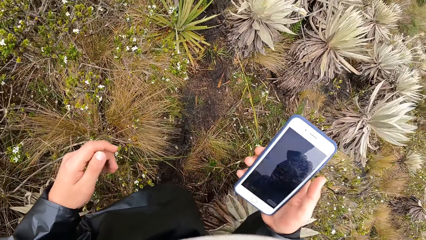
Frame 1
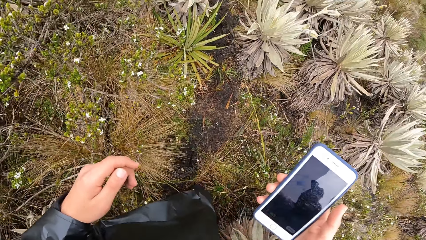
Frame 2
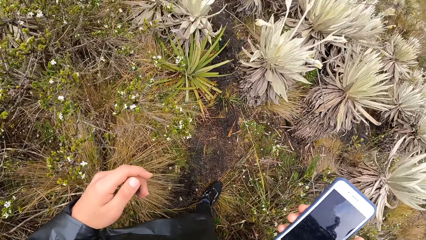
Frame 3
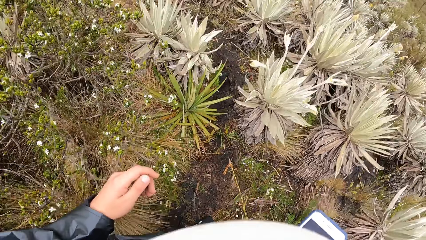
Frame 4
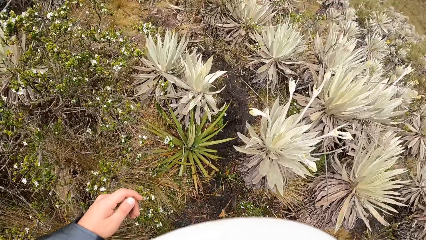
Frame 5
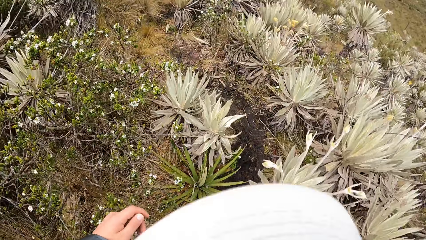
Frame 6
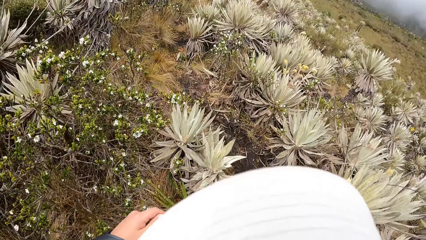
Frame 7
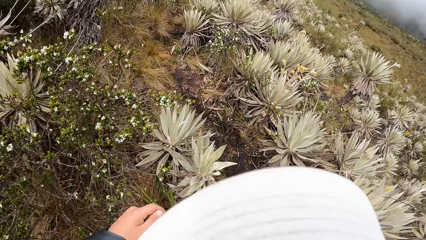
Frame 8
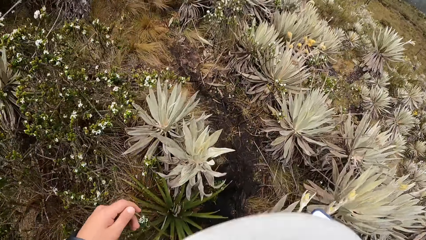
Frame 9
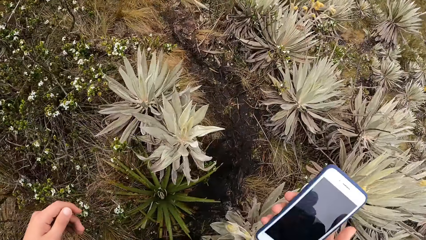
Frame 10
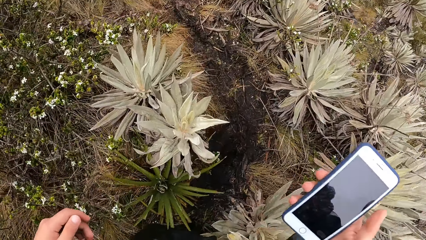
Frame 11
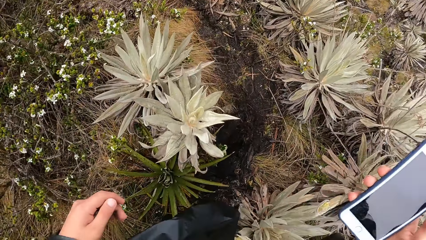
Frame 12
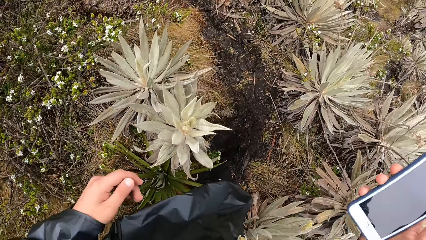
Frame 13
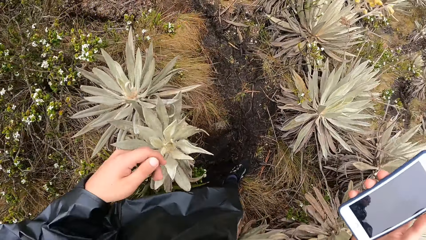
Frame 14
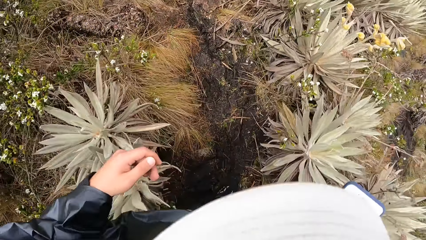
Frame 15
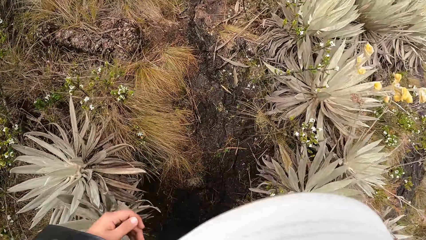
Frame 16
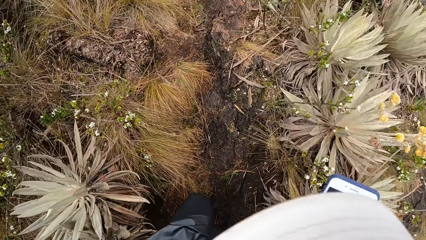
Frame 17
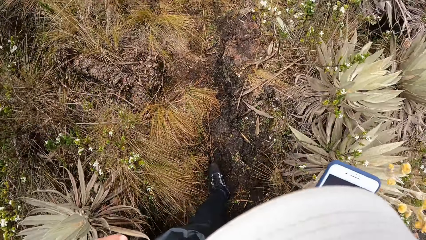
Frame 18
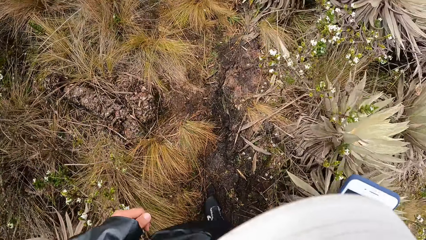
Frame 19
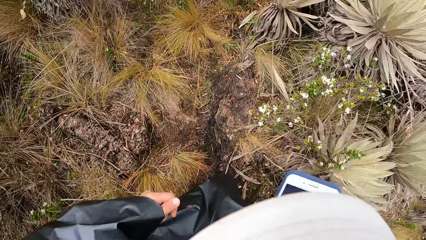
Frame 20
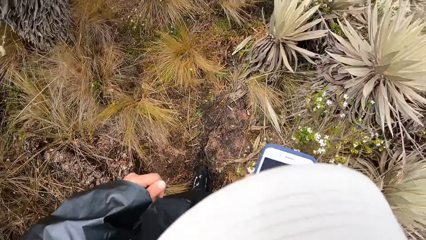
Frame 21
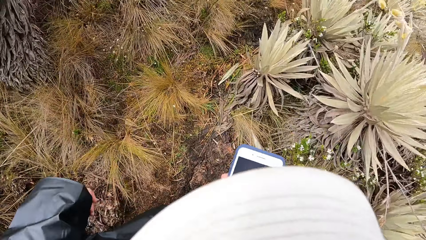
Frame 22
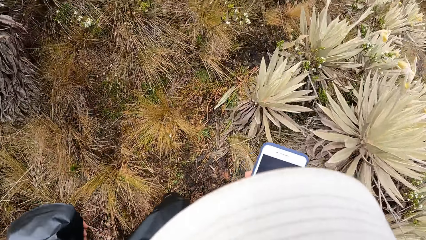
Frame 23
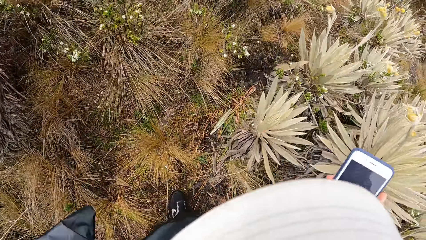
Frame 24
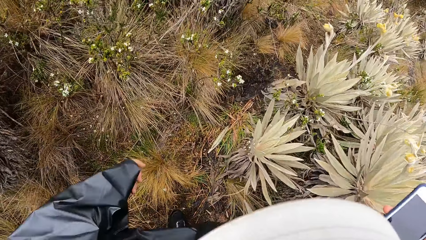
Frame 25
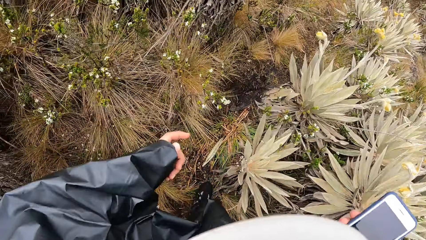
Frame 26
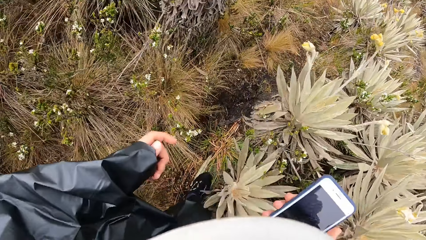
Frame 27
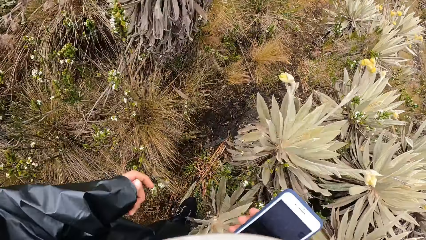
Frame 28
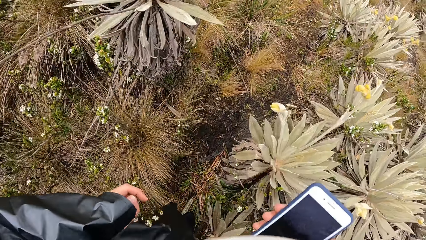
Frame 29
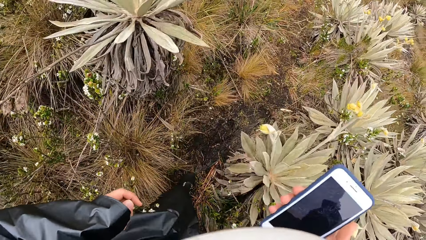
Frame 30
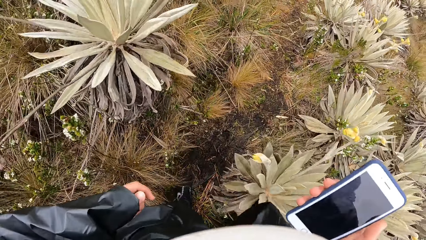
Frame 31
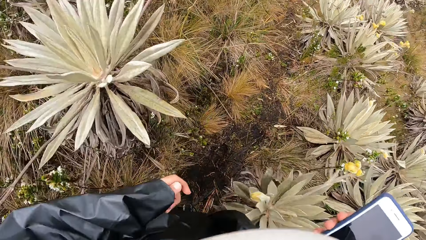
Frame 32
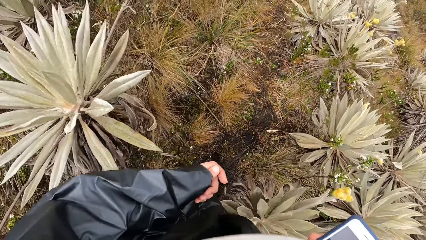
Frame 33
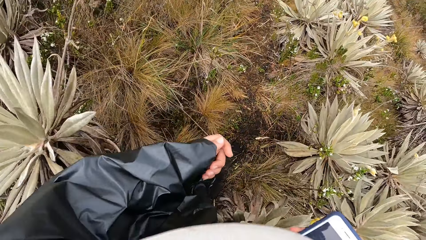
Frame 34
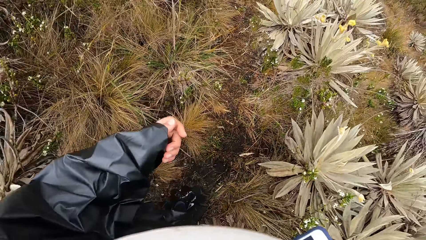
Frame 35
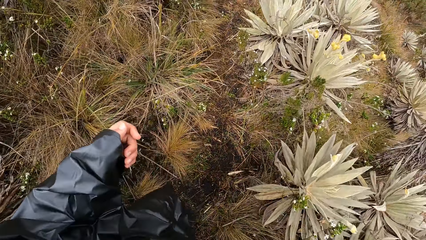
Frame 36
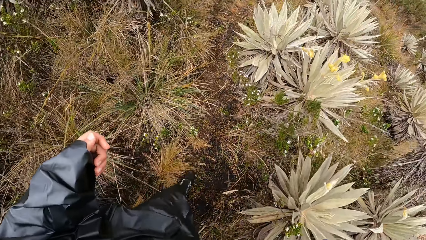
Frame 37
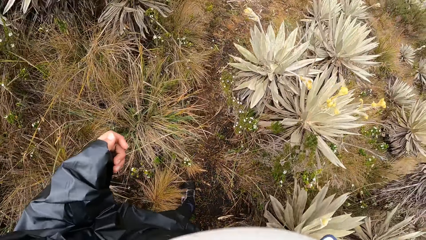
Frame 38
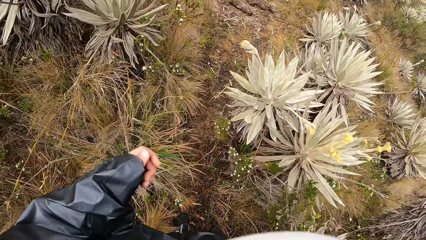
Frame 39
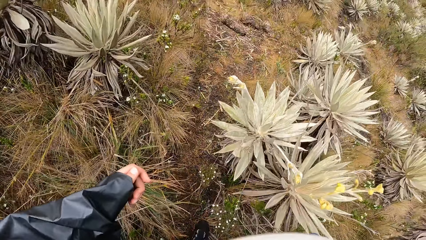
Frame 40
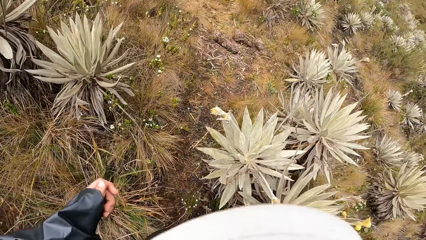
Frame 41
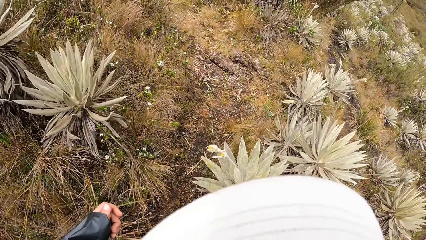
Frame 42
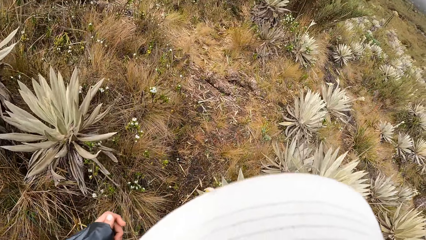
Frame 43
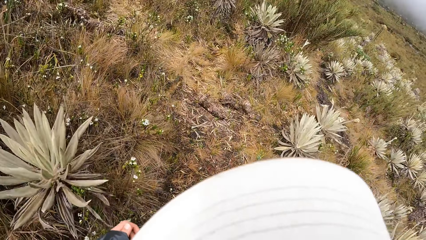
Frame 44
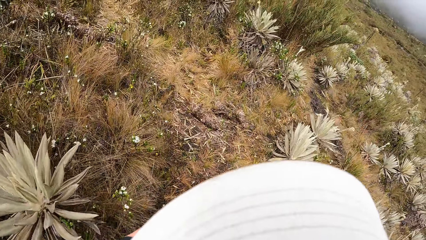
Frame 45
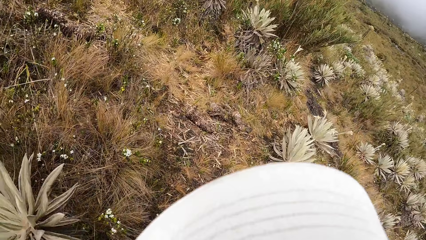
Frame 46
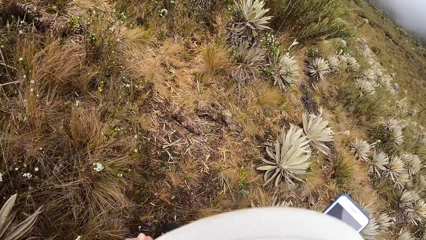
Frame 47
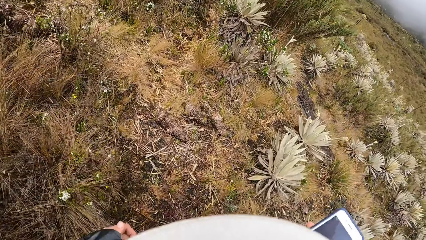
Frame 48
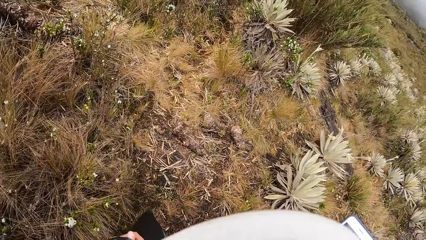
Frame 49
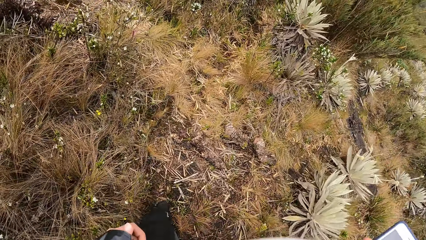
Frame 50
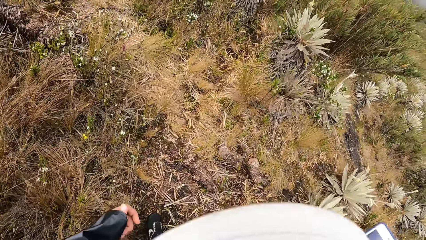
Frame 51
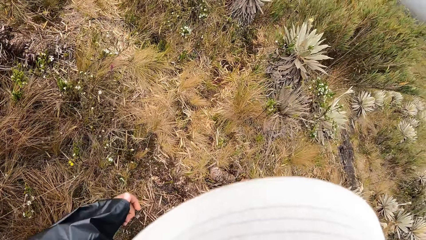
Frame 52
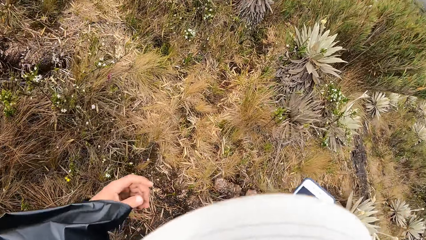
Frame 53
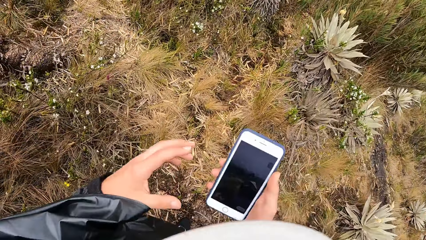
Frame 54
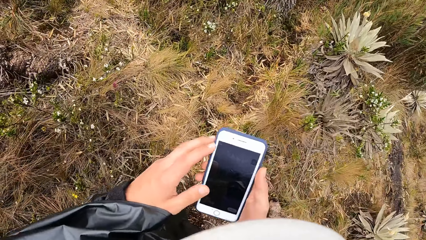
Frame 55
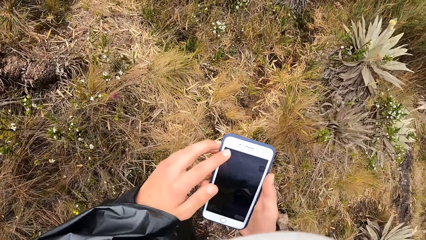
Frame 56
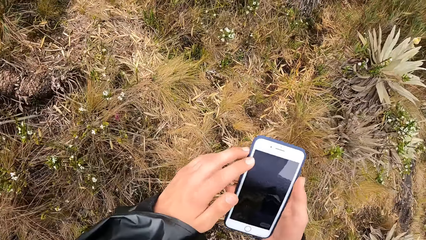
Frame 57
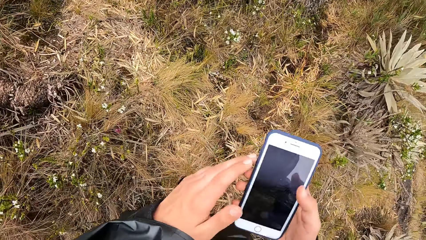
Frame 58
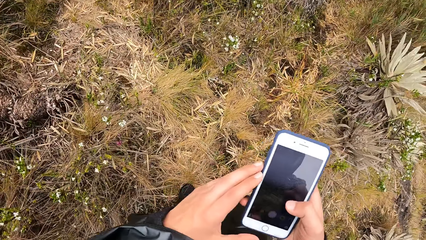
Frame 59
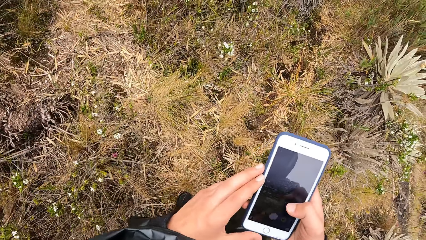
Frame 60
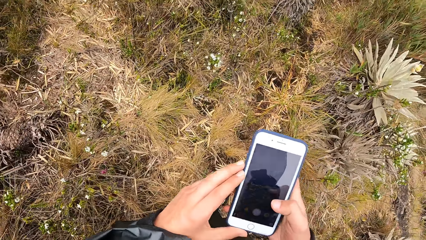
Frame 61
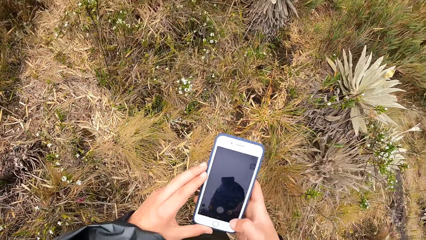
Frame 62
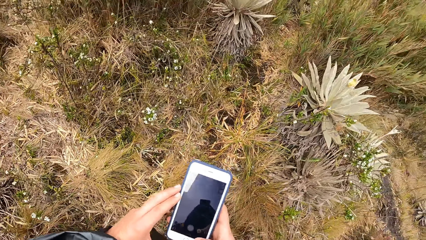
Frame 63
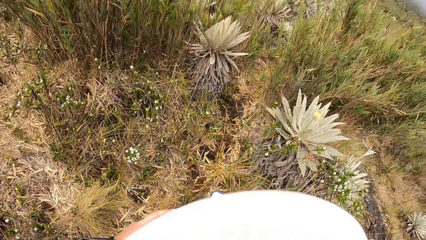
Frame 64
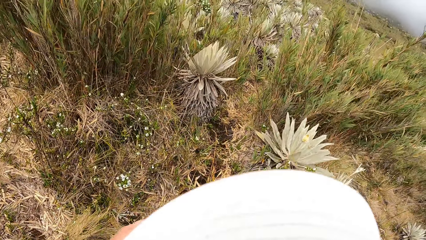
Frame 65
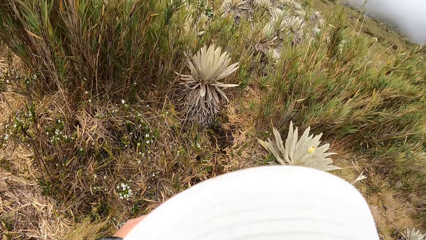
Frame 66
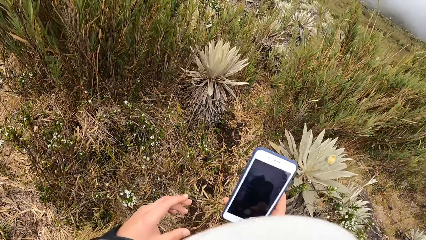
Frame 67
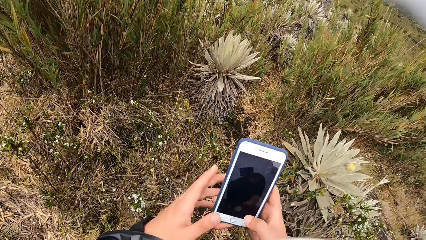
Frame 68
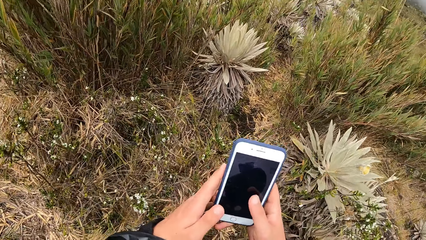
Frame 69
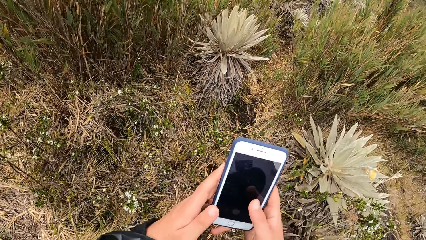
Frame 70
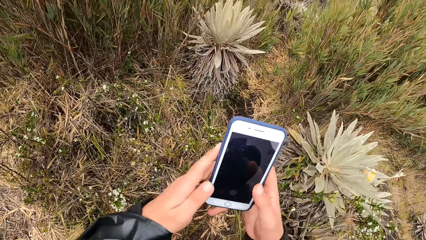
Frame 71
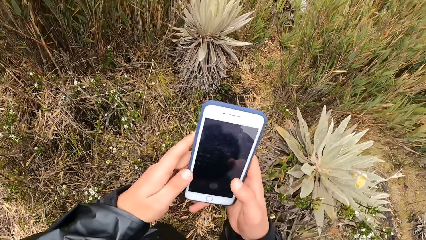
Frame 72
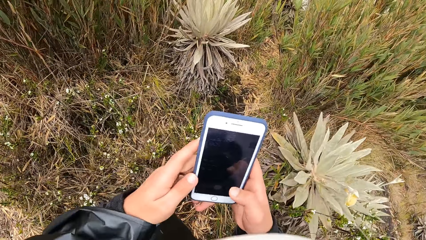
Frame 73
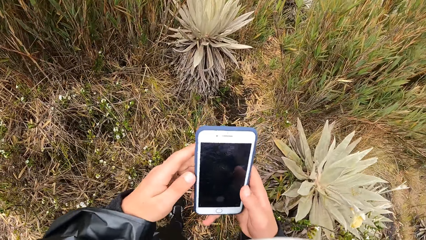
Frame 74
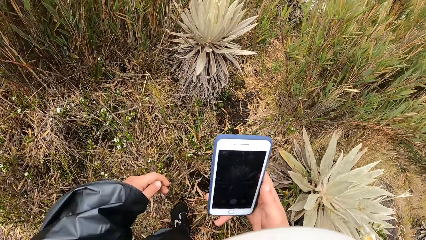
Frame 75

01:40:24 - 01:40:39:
The camera wearer walks around the field. He operates the phone in his right hand with his left hand.
